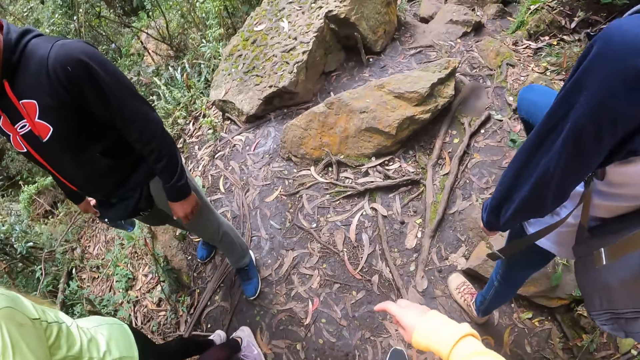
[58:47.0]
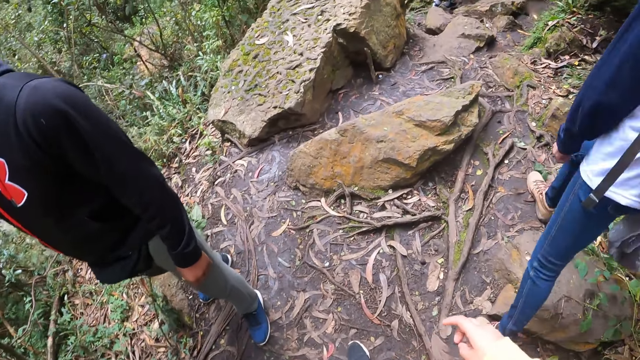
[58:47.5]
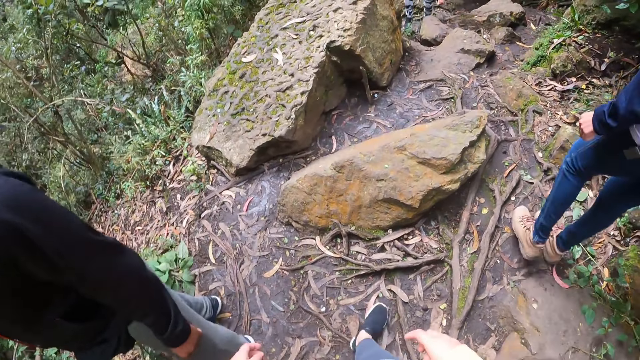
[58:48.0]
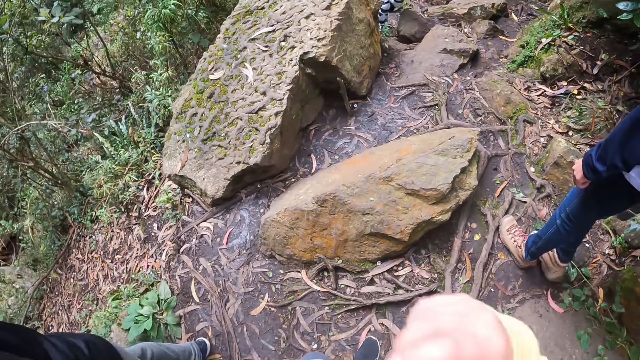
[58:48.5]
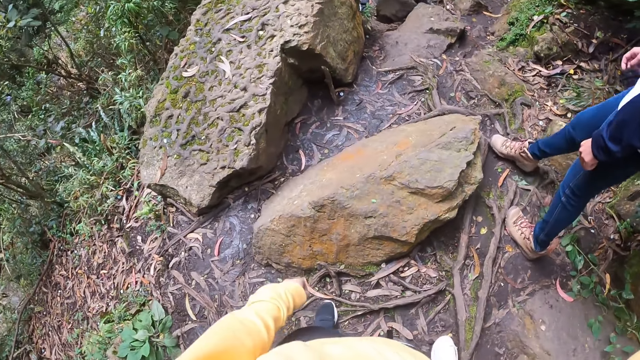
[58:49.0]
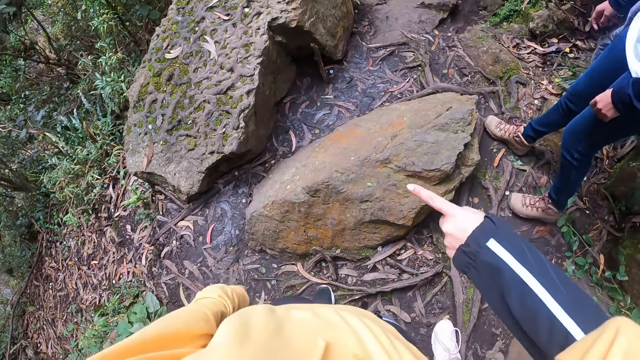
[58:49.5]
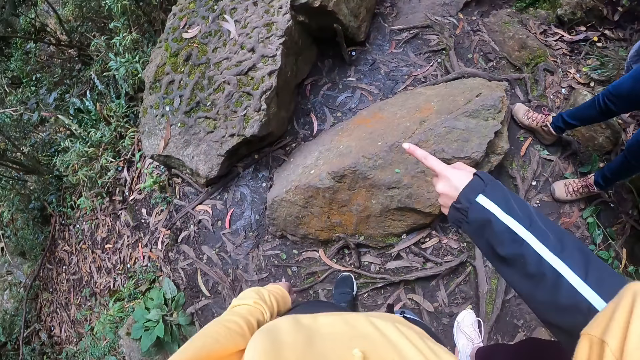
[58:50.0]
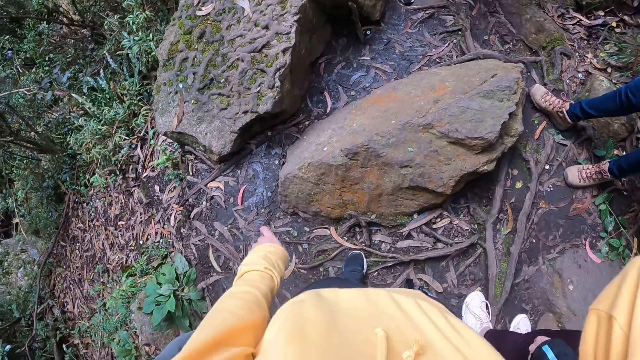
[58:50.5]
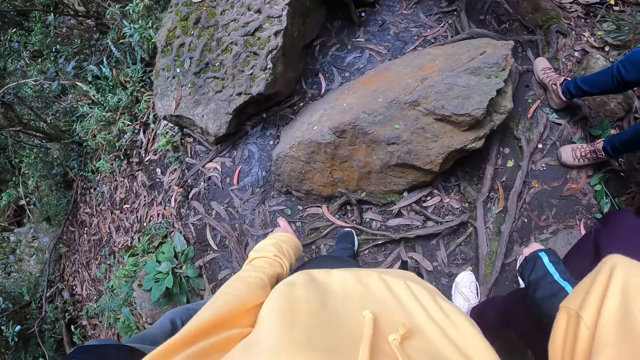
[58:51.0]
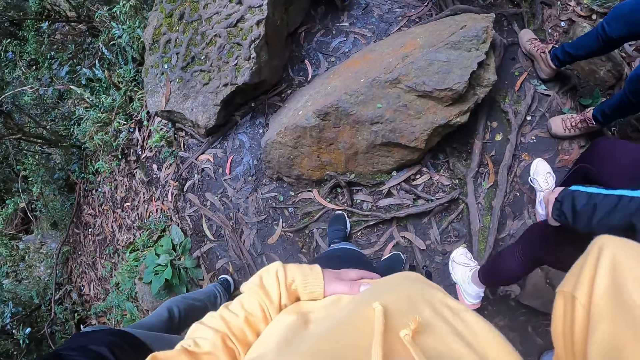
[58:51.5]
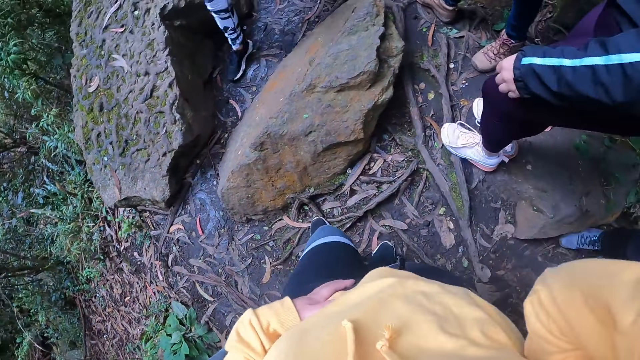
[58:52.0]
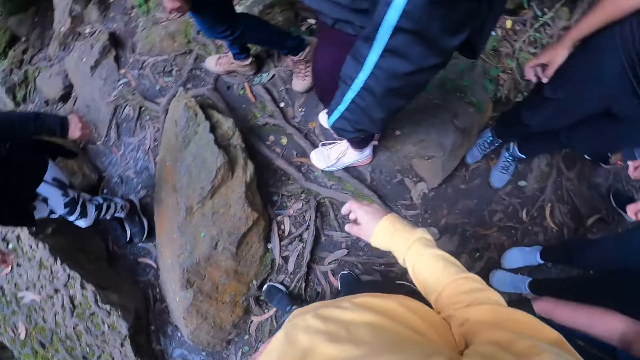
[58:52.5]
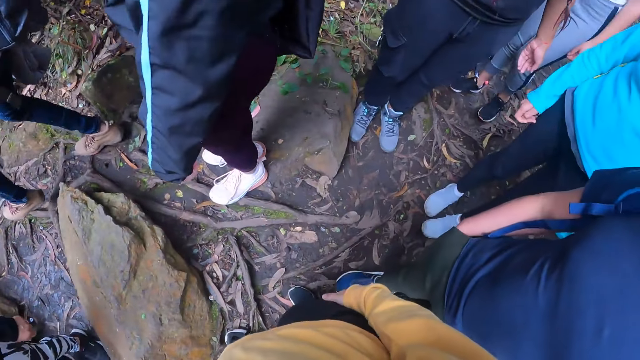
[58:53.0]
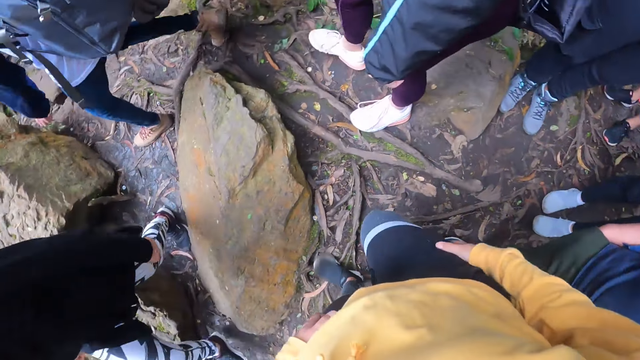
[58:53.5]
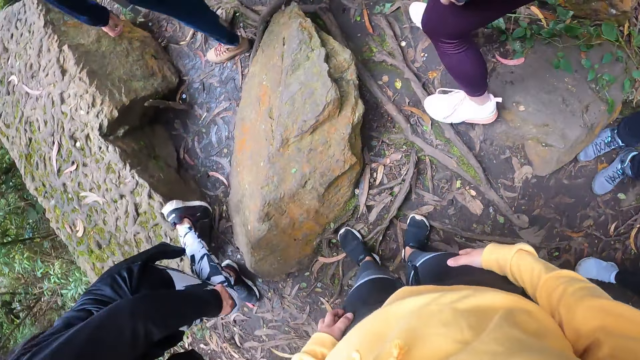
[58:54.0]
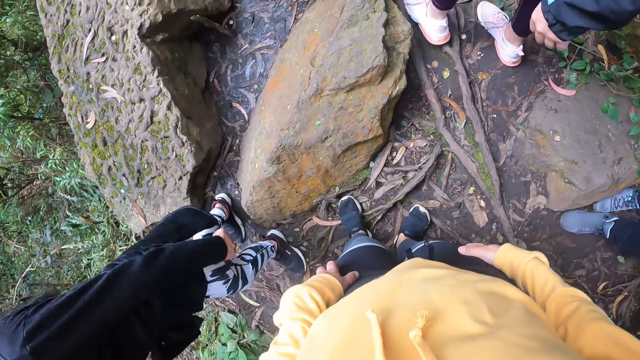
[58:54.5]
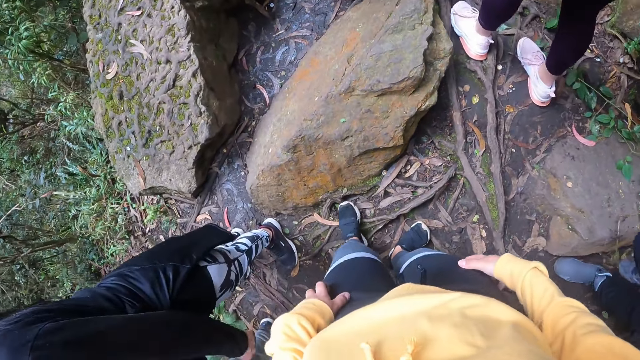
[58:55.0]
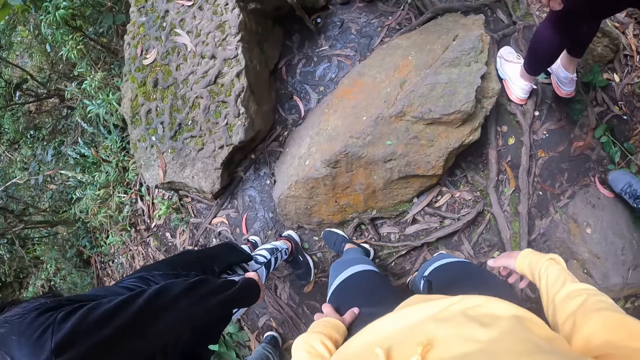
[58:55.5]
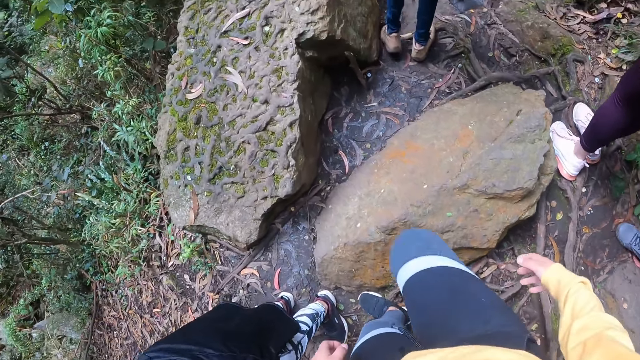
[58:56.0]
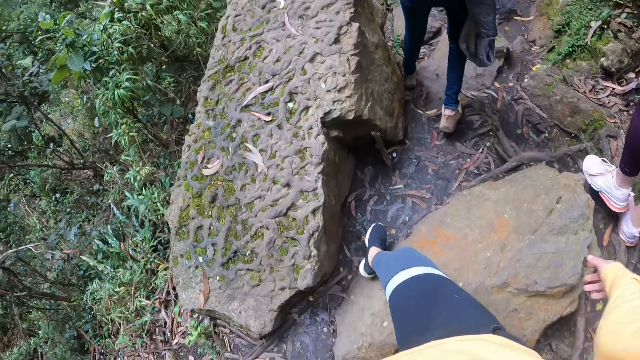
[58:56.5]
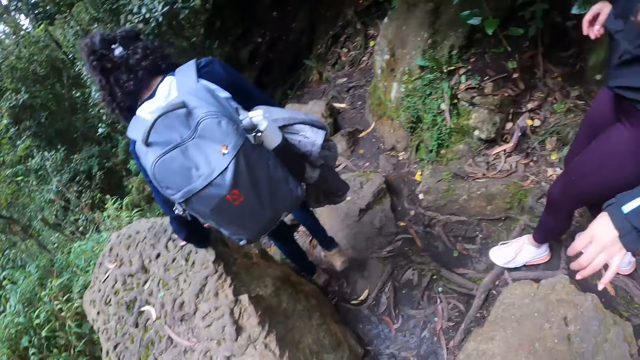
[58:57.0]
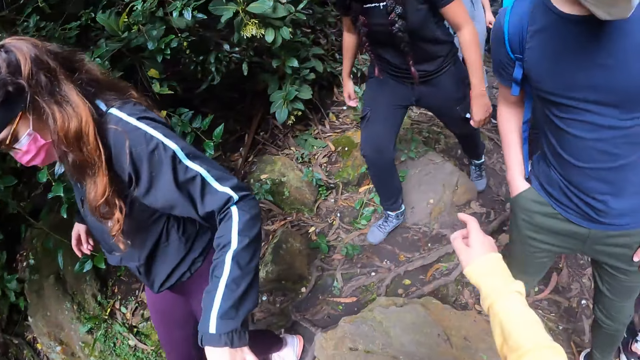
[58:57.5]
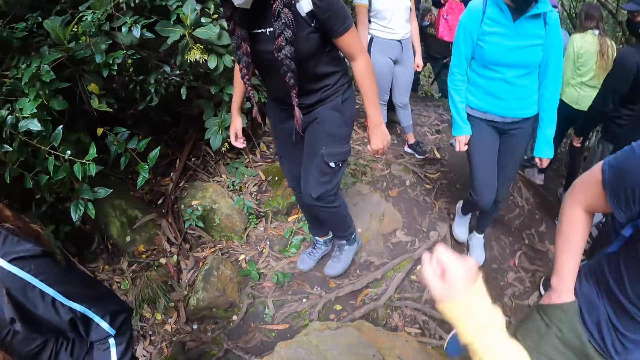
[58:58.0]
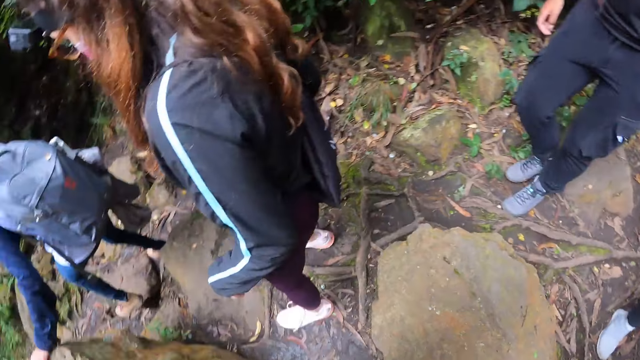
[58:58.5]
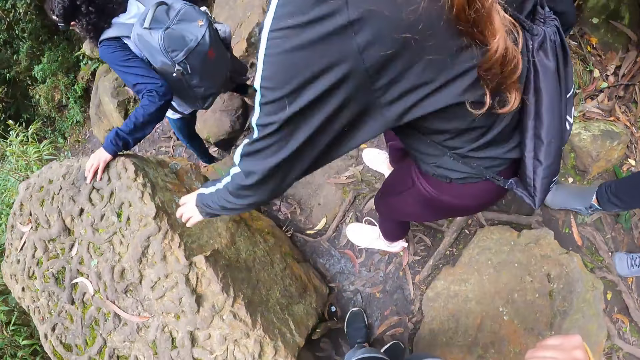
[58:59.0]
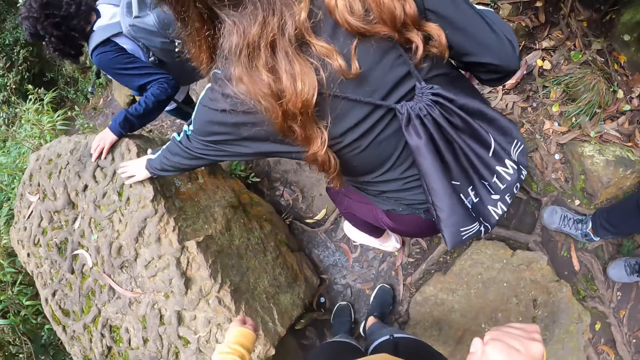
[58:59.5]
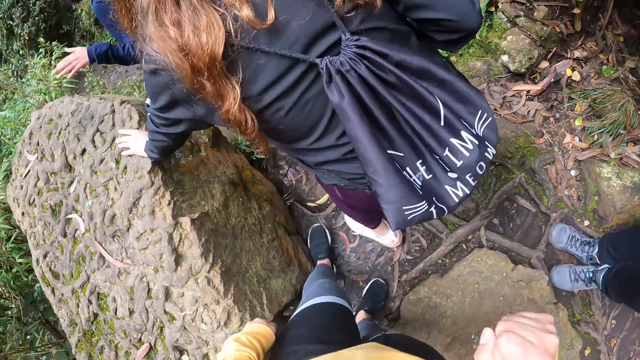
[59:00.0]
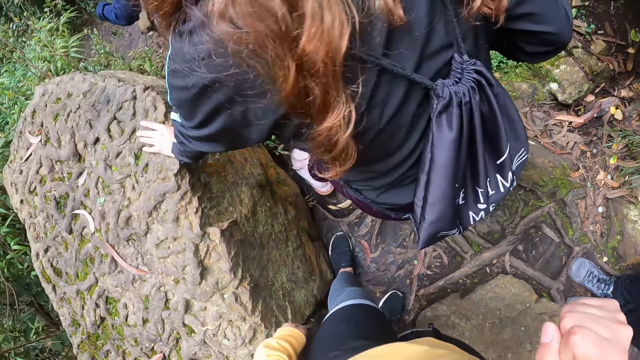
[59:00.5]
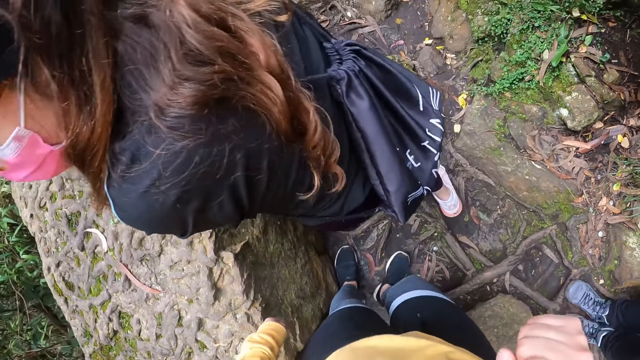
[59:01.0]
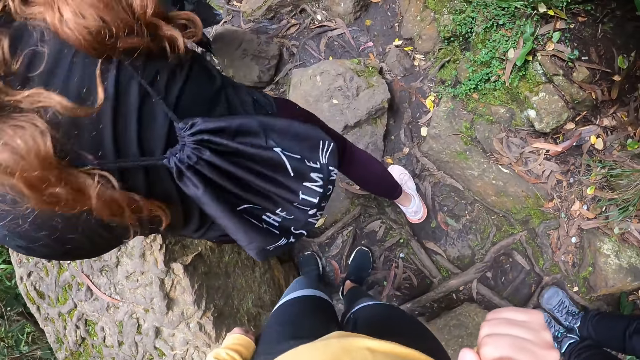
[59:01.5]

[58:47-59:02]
The camera wearer puts her right hand on her face. She touches her stomach. She touches her trousers with her right hand. She removes her hands from her trousers. She walks in the woodland, looks around and points using her hand. She walks in the woodland.

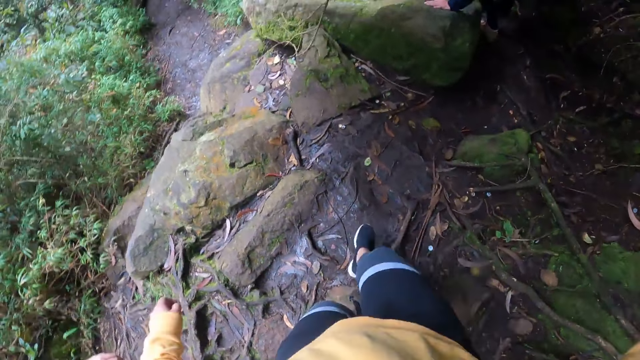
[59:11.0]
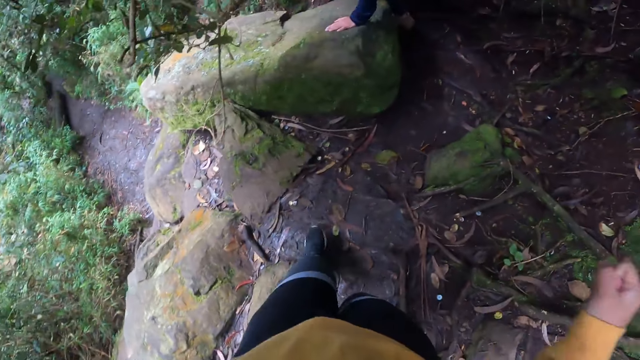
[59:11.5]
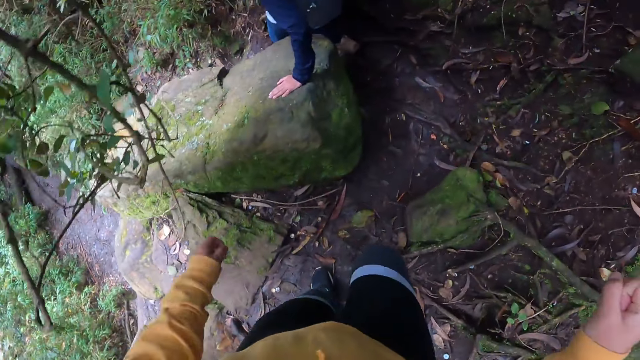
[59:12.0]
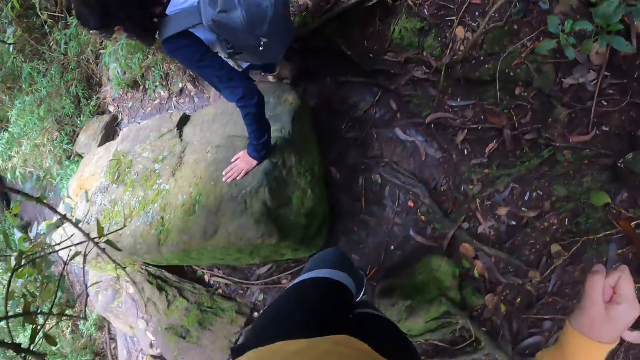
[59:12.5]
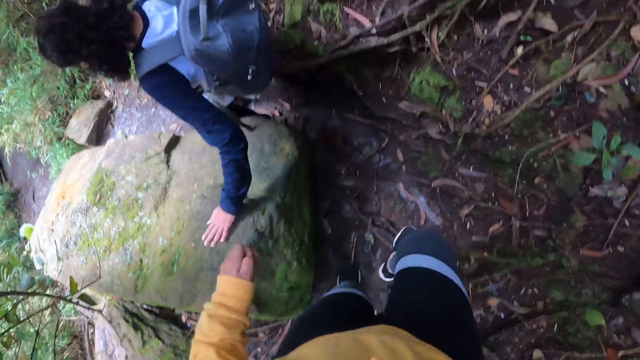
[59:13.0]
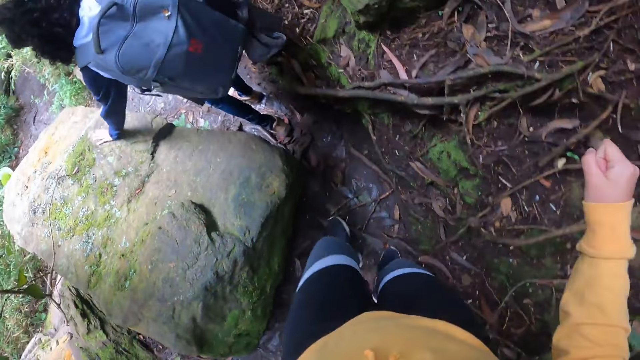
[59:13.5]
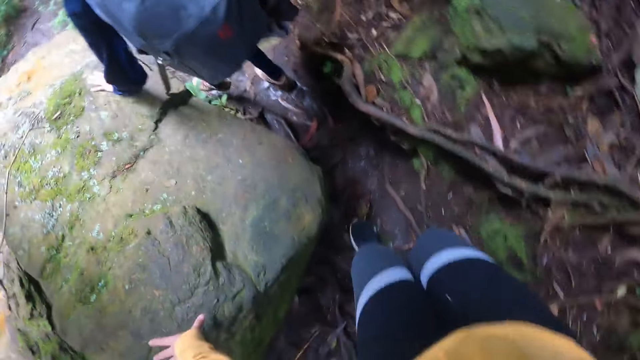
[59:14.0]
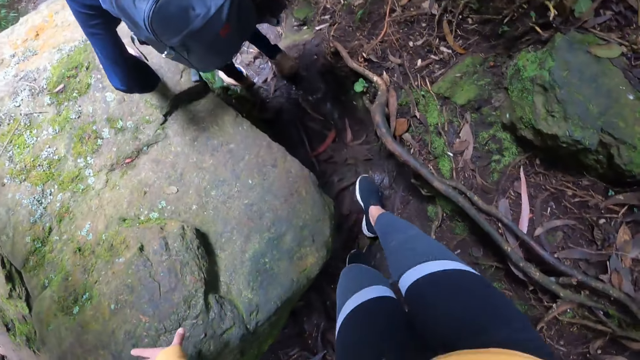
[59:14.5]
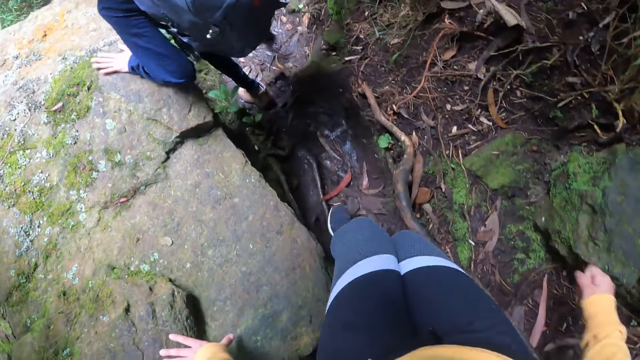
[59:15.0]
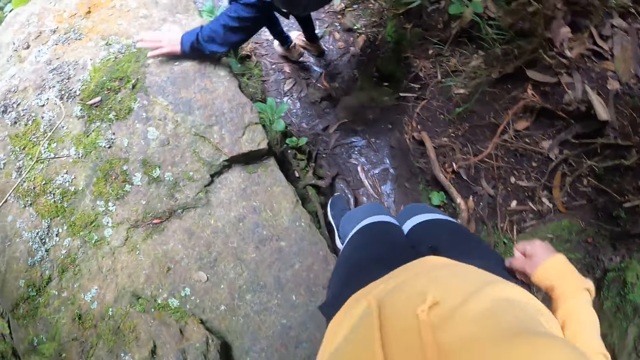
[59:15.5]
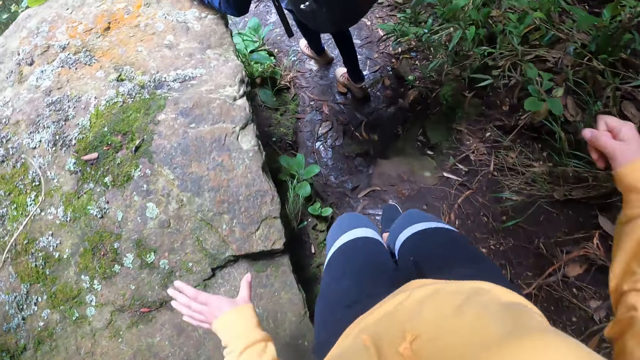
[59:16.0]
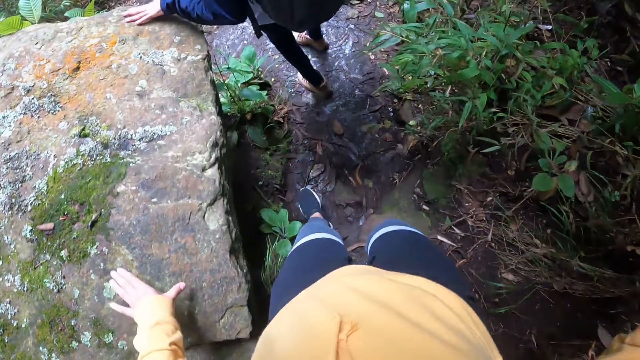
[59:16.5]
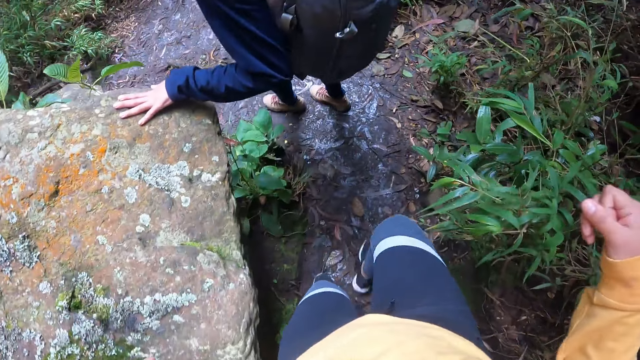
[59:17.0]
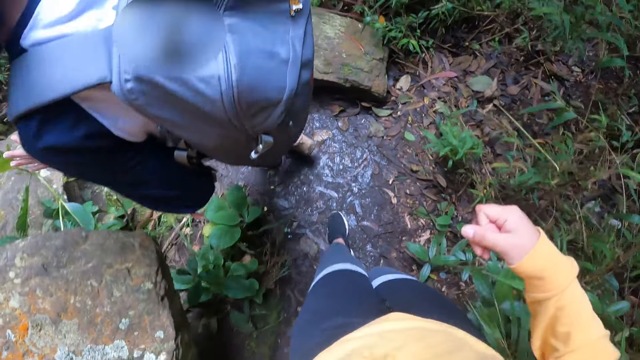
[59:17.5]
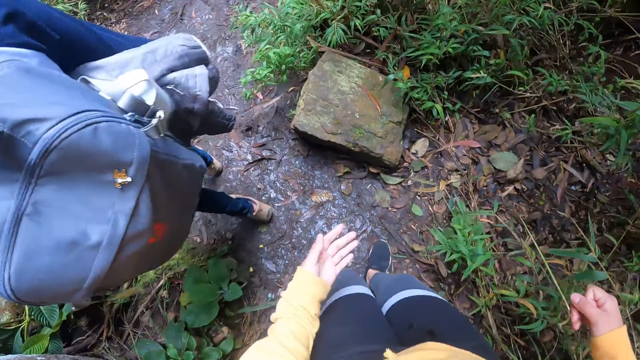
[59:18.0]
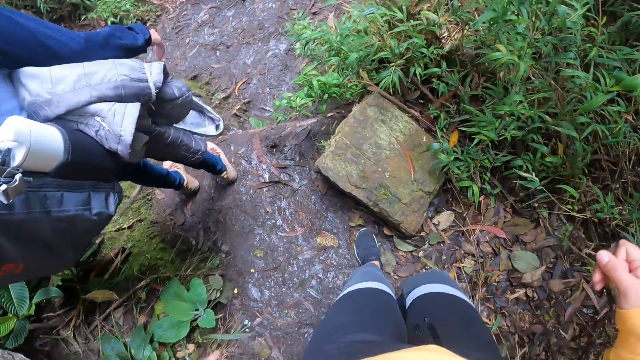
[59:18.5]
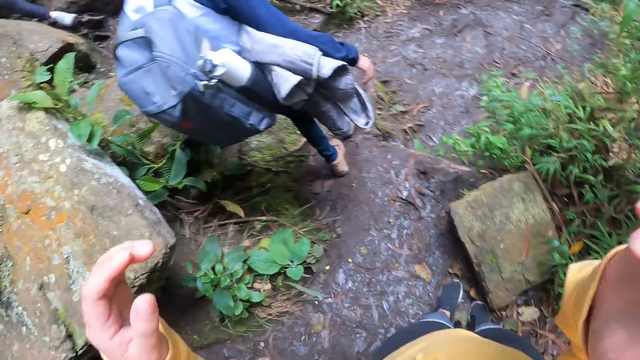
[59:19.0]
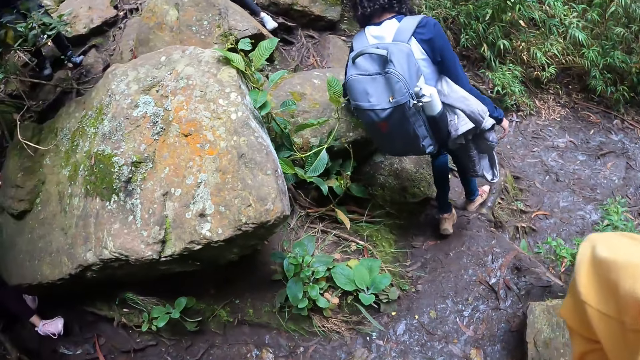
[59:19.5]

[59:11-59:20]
The camera wearer touches a stone with her left hand. She removes her left hand from the rock. She touches a rock with her left hand. She removes her left hand from the rock. She walks in the woodland.
